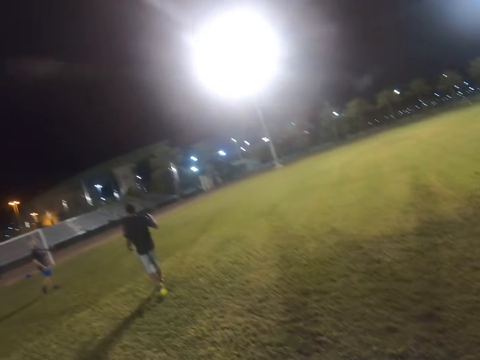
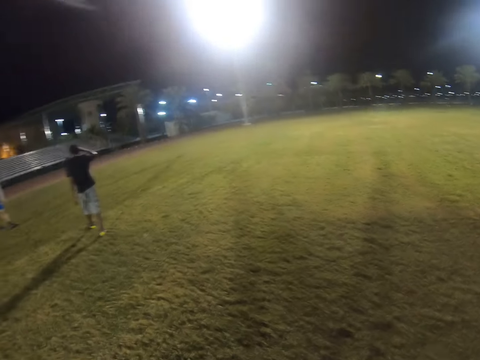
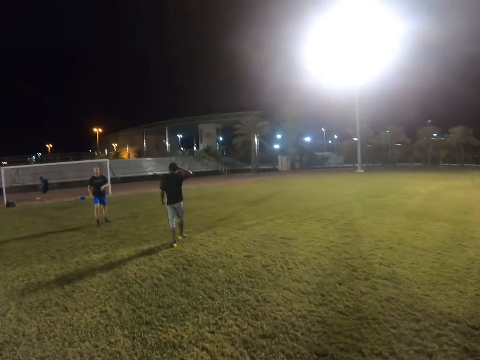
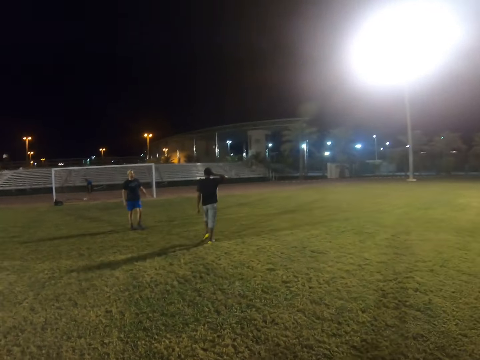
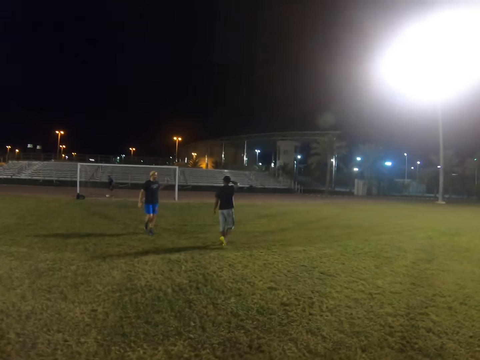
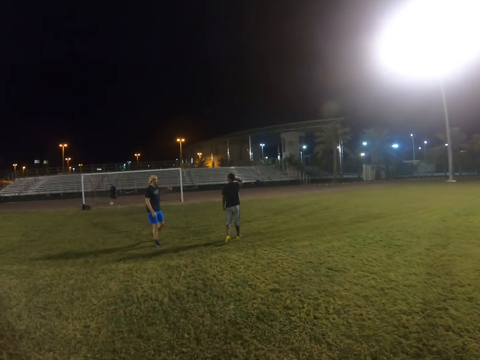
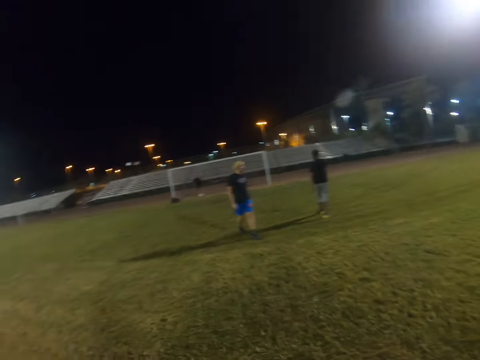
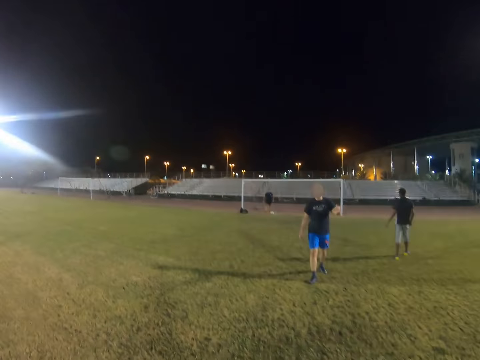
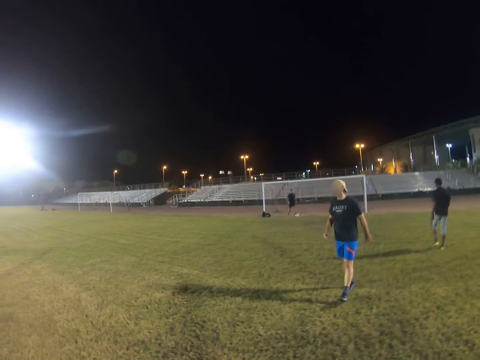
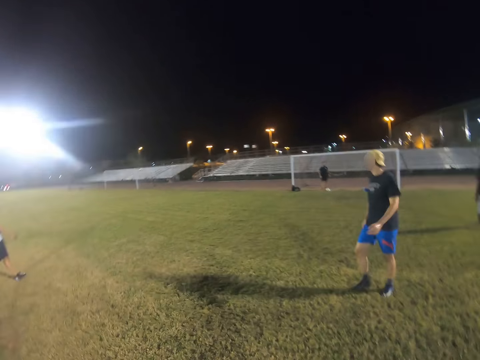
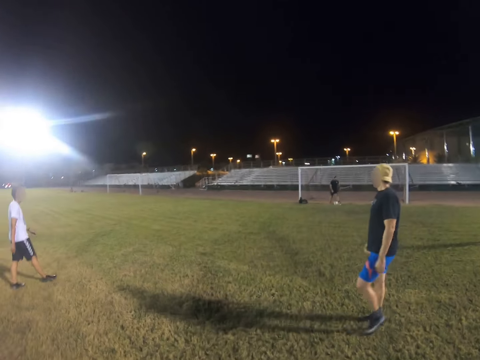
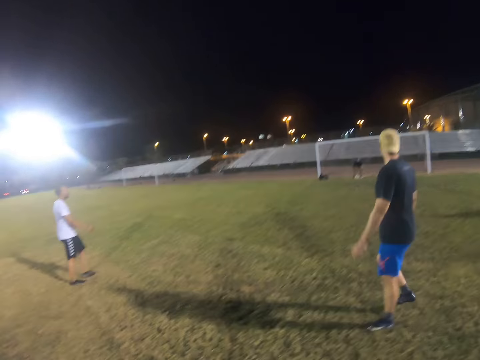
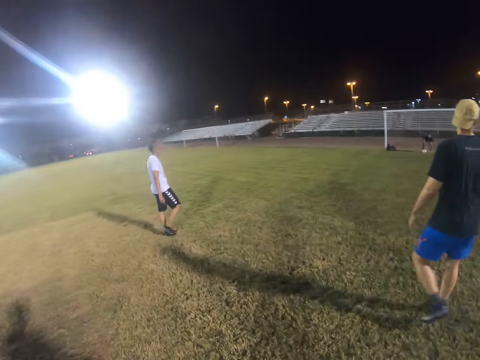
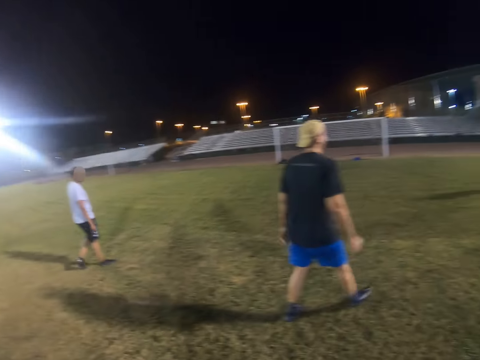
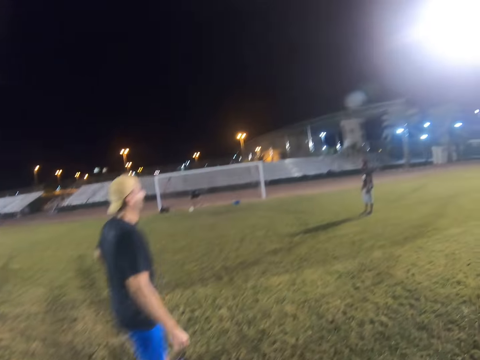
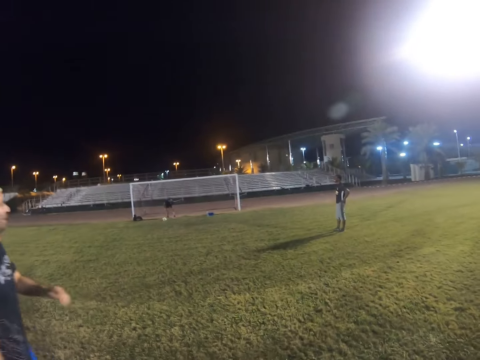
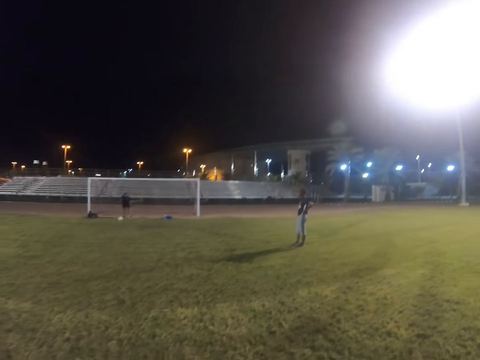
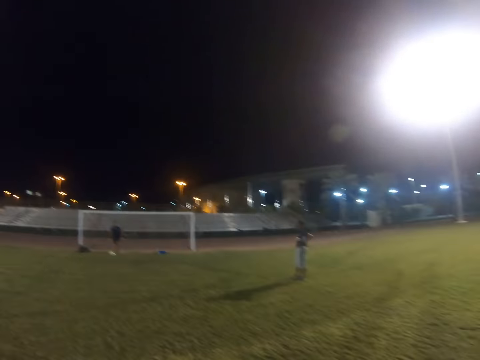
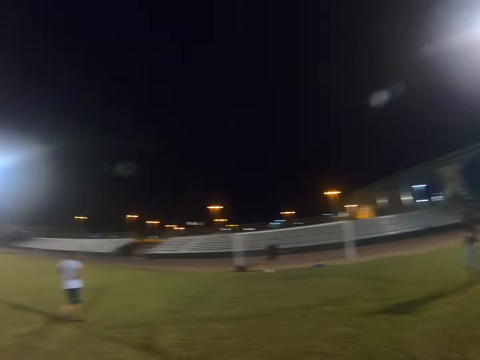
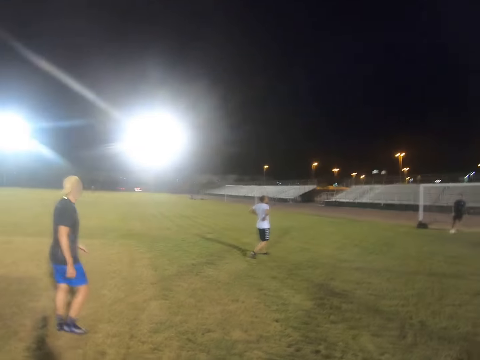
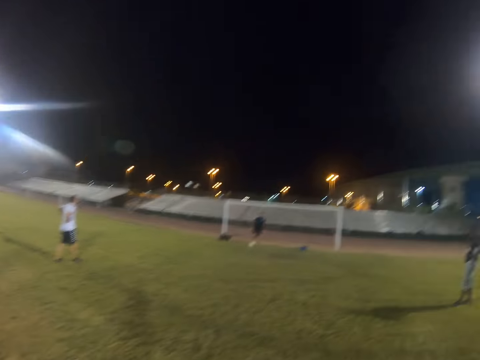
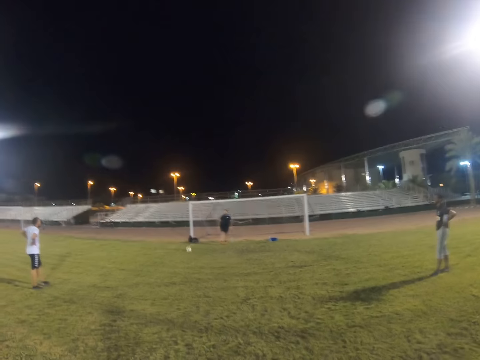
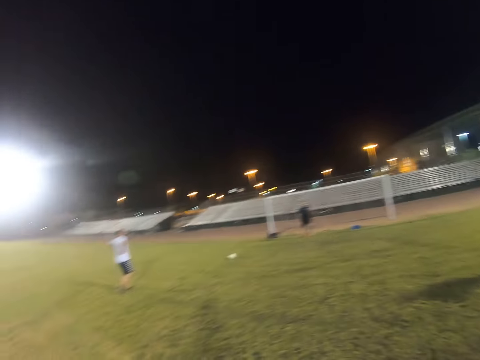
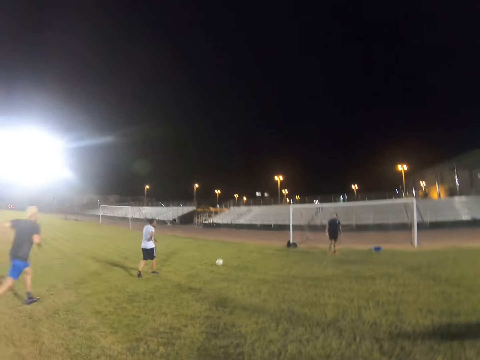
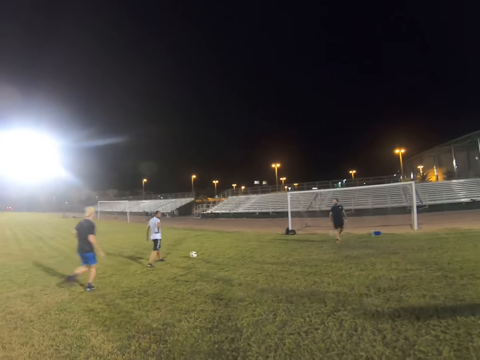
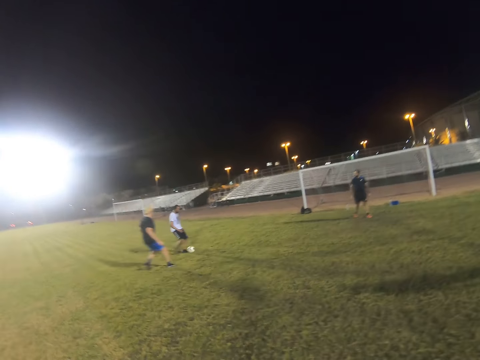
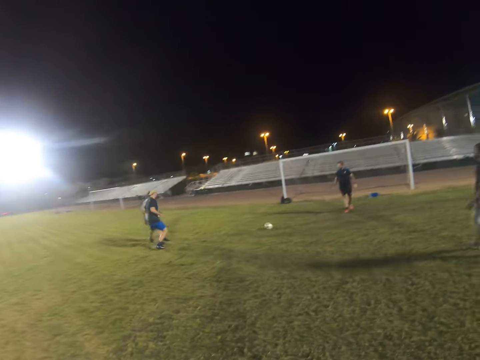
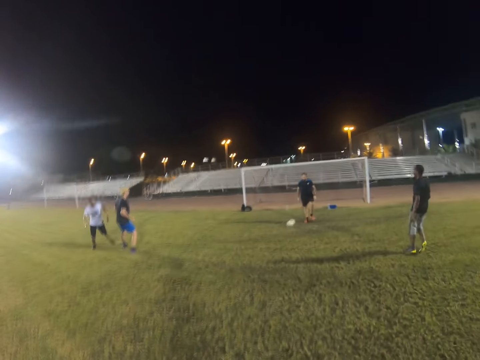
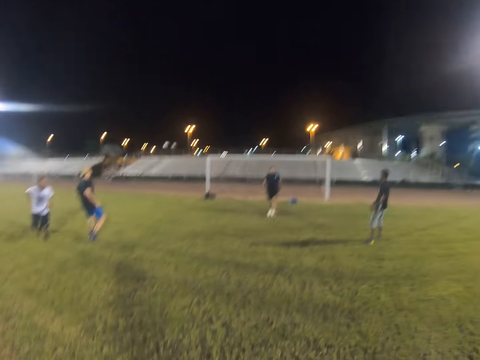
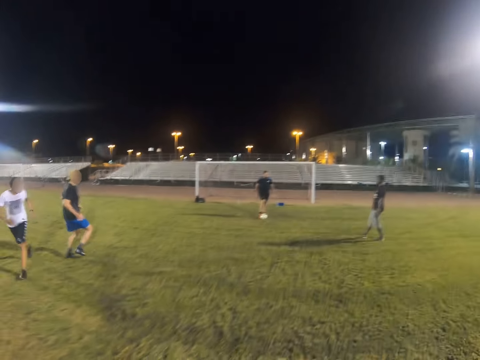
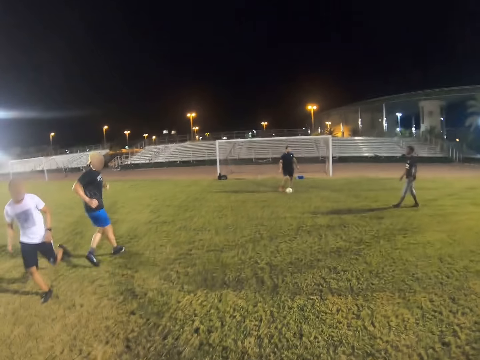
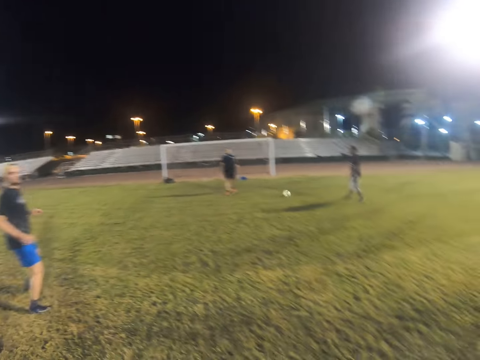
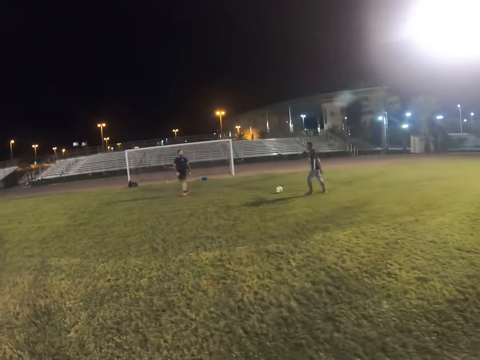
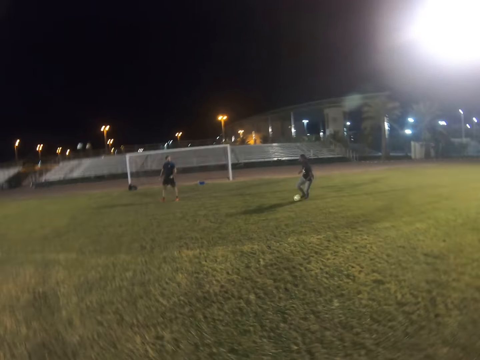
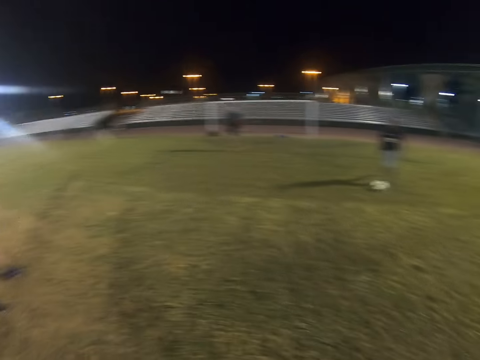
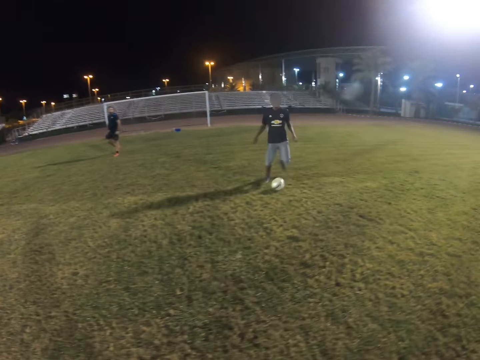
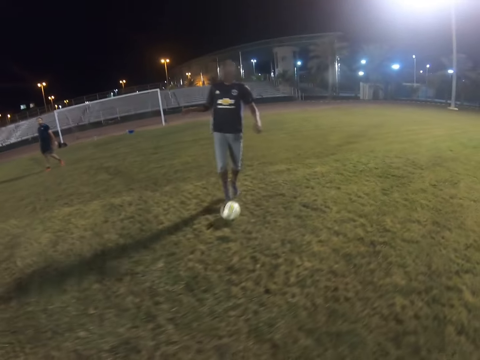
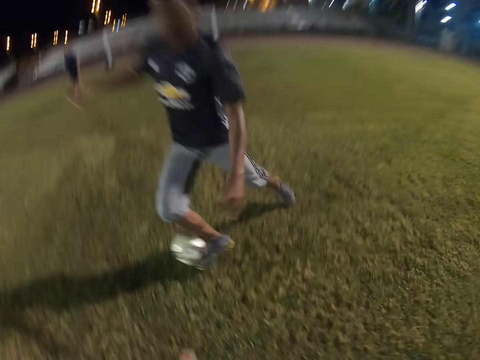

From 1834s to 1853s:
The camera wearer walks in the field. A man walks in the field. Another man hits the ball. A third man hits the ball. The second man hits the ball.

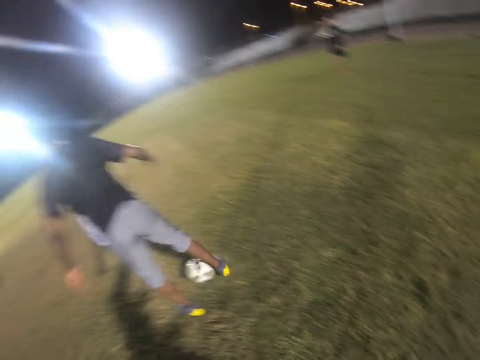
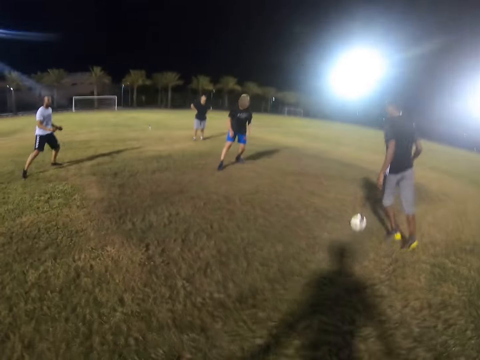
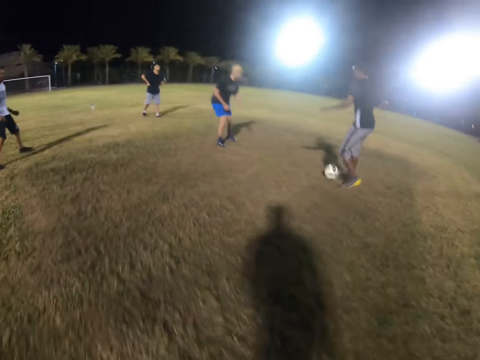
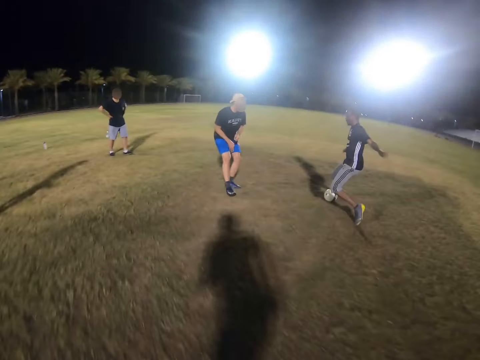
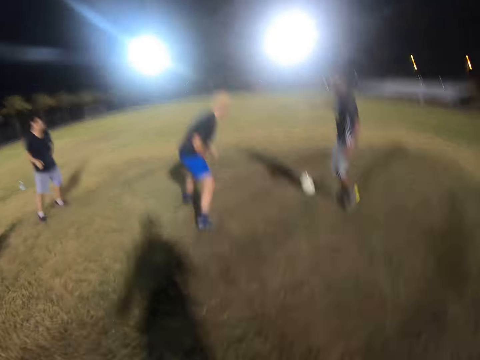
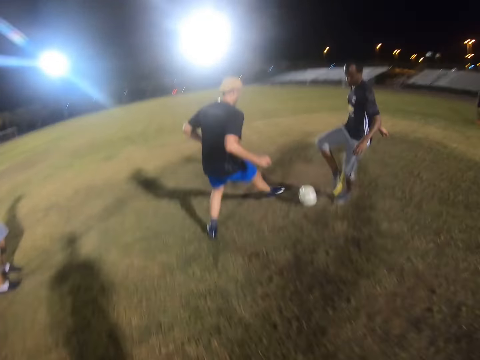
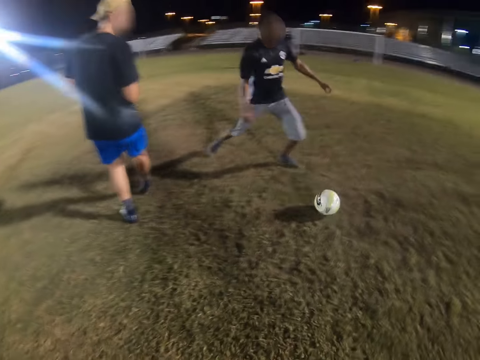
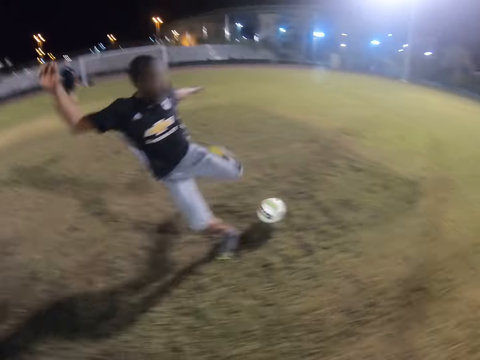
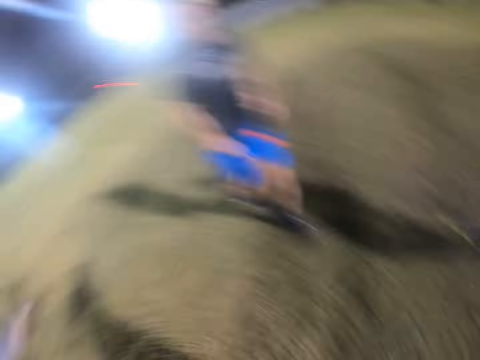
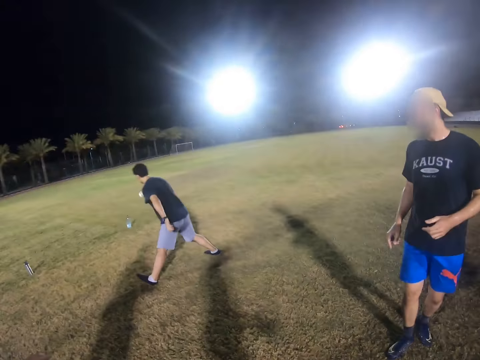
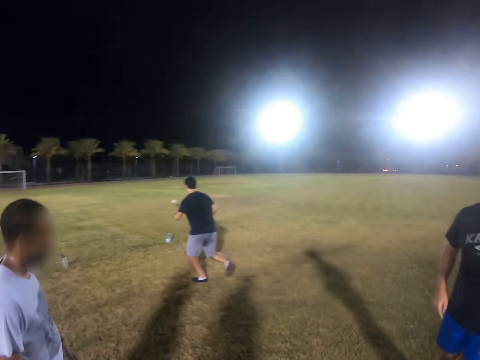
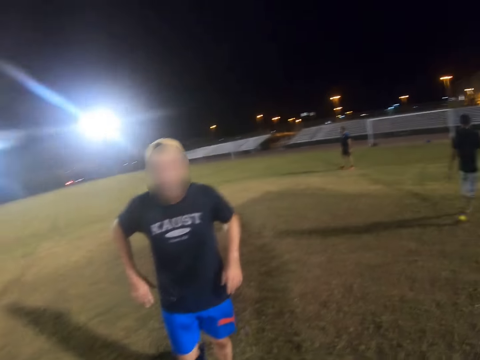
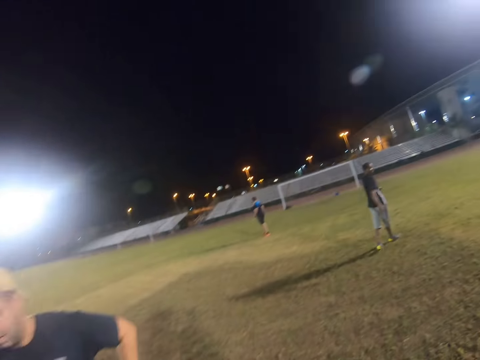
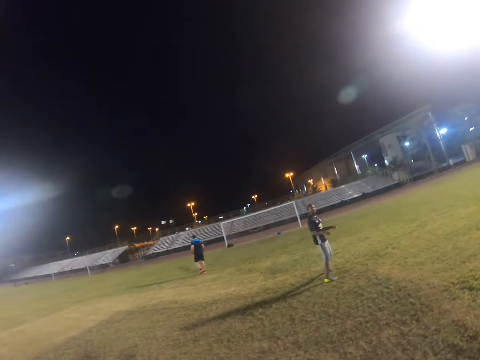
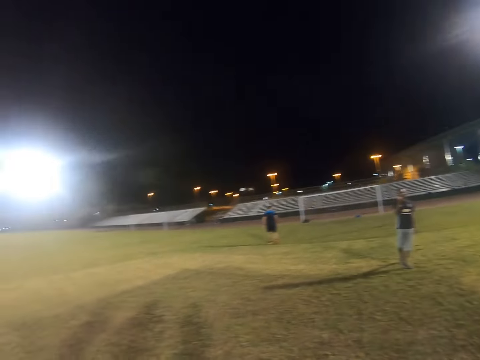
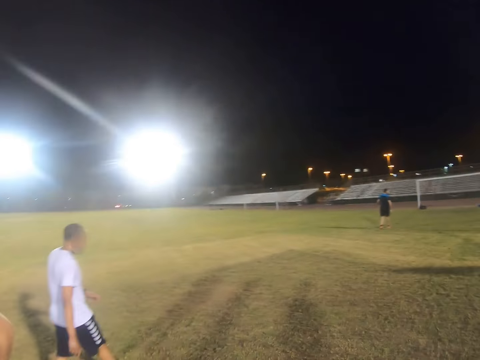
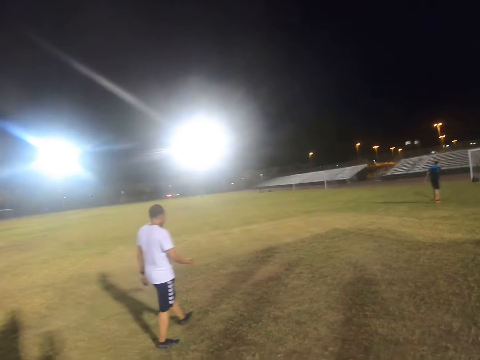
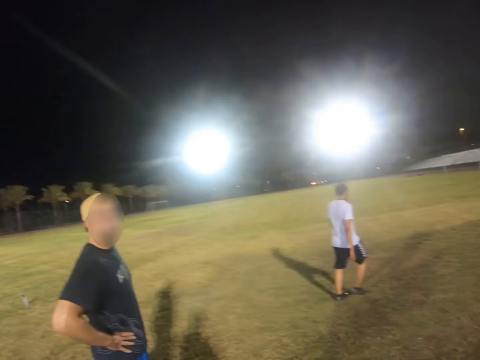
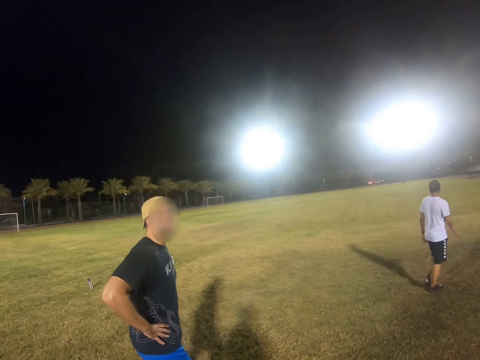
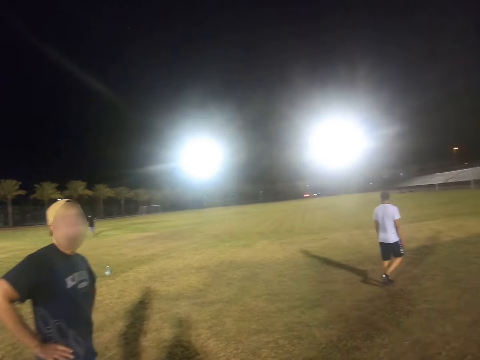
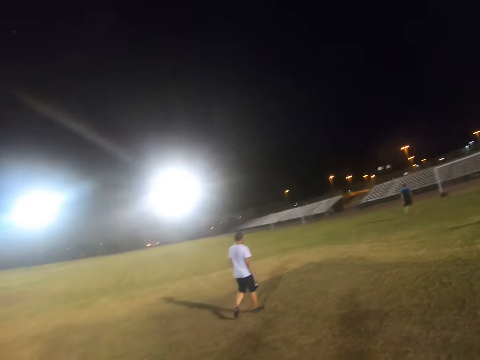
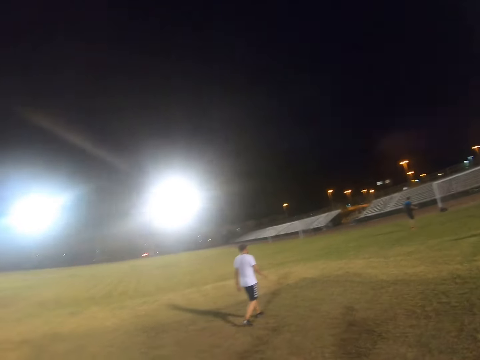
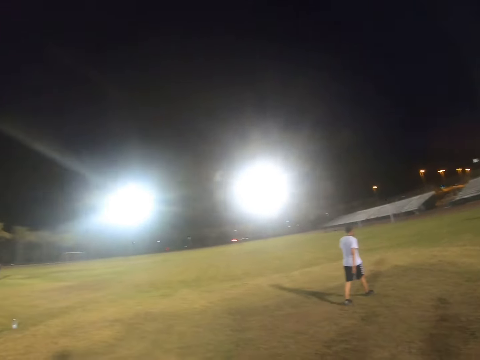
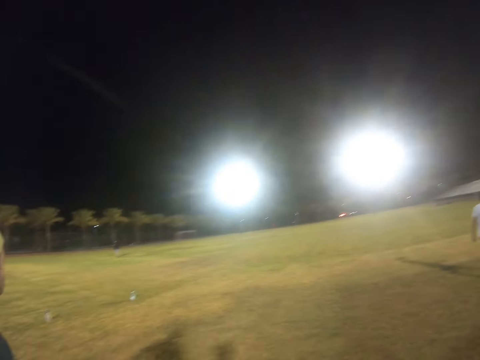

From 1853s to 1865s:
A man hits the ball. Another man walks in the field.
